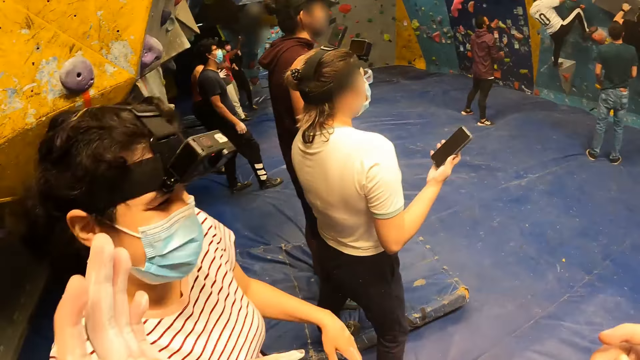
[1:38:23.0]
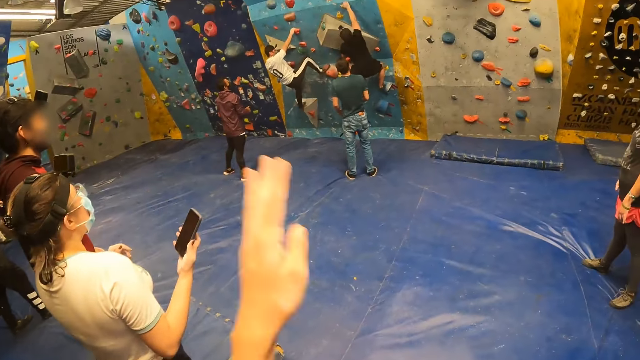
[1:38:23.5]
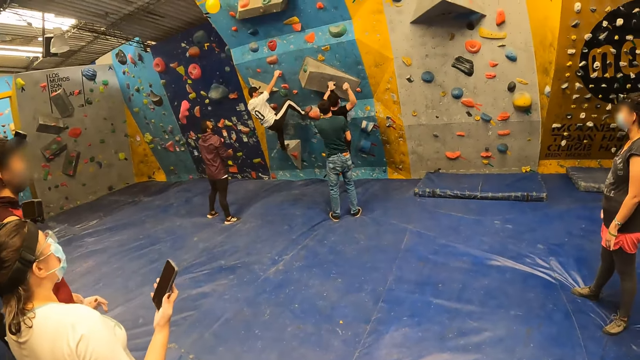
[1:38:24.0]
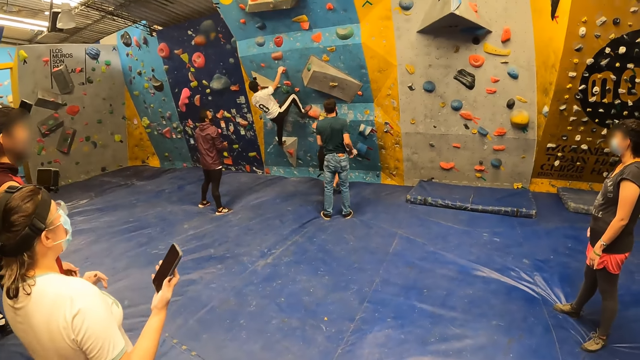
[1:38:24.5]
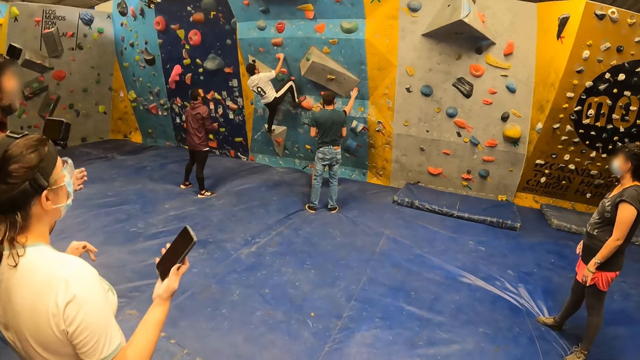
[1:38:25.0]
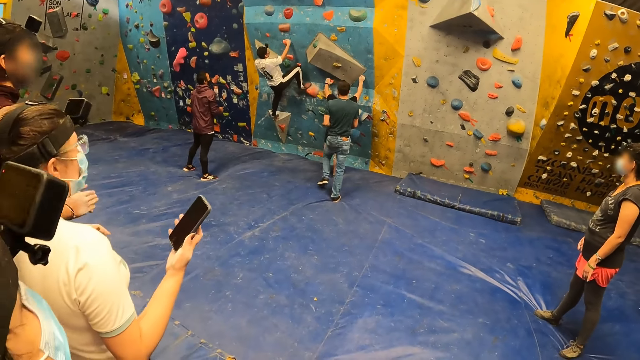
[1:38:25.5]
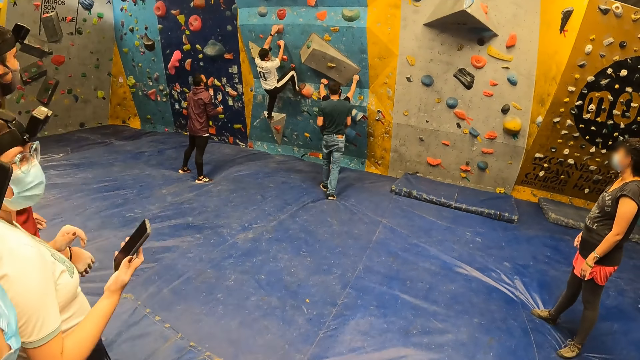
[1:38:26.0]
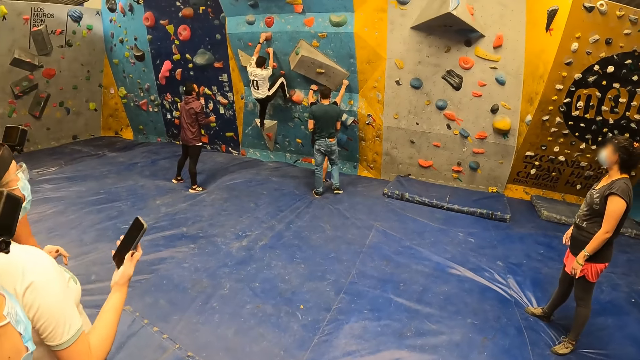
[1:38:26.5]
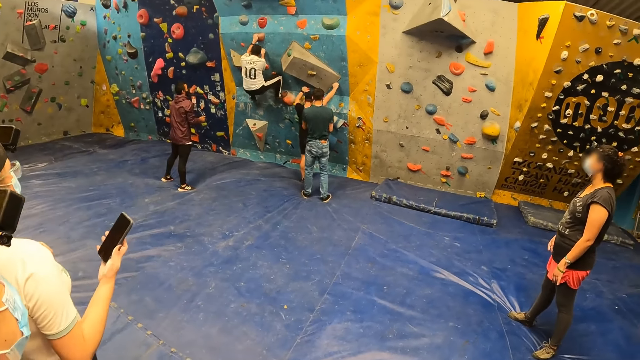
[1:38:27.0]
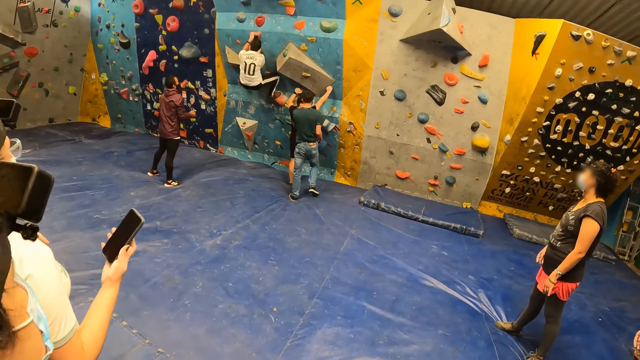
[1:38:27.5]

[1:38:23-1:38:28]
The camera wearer makes a gesture with her left hand.

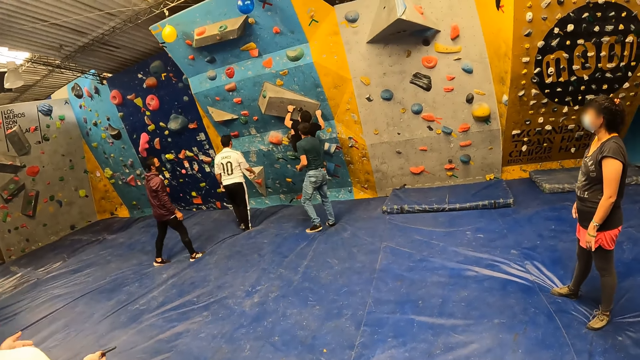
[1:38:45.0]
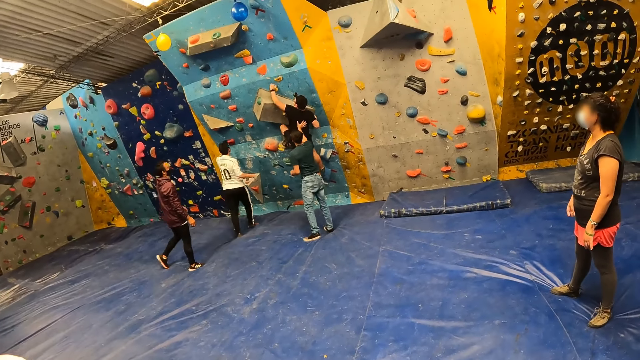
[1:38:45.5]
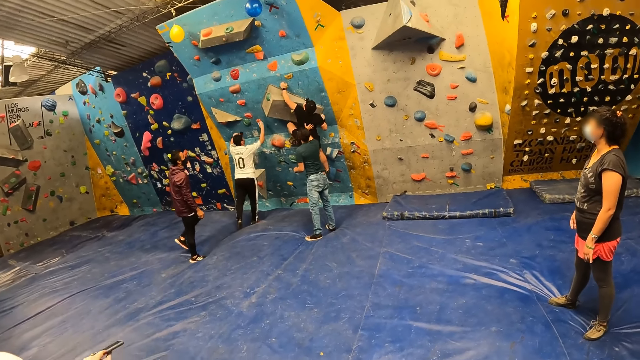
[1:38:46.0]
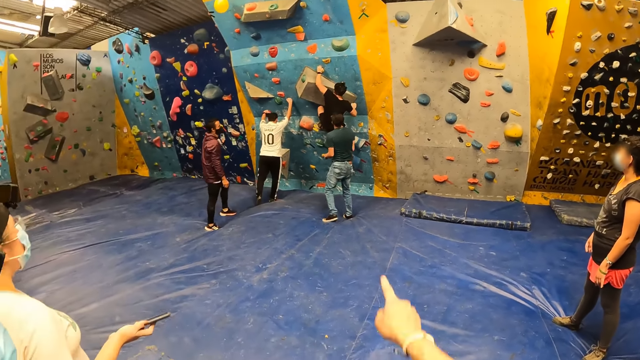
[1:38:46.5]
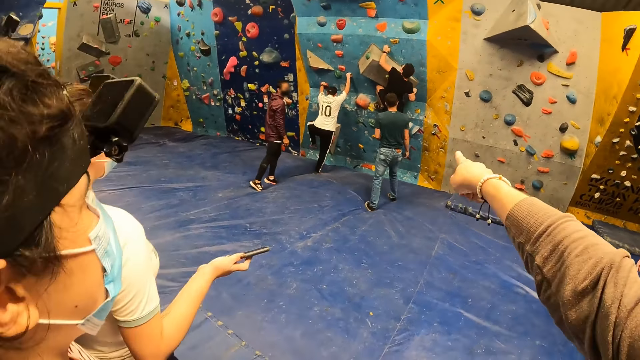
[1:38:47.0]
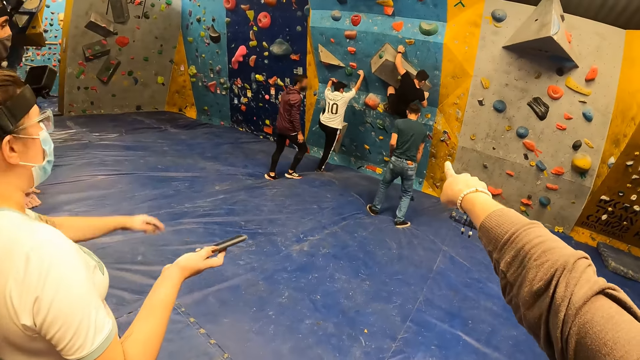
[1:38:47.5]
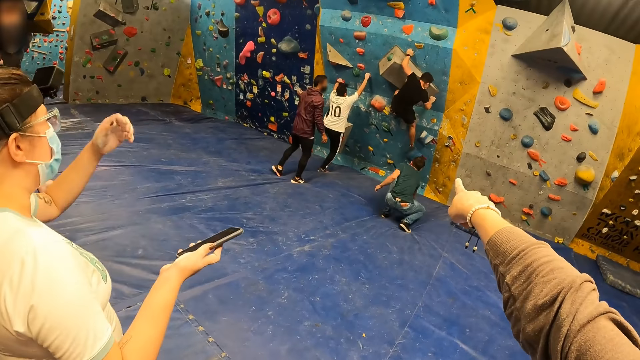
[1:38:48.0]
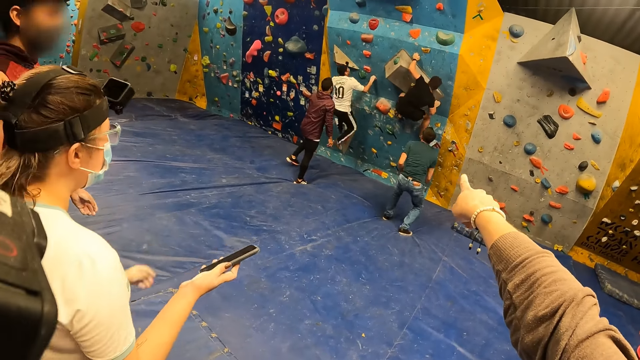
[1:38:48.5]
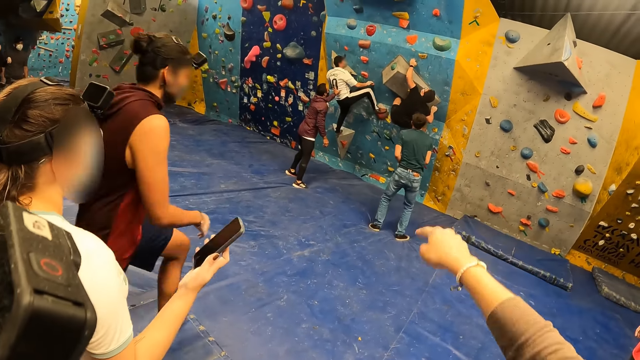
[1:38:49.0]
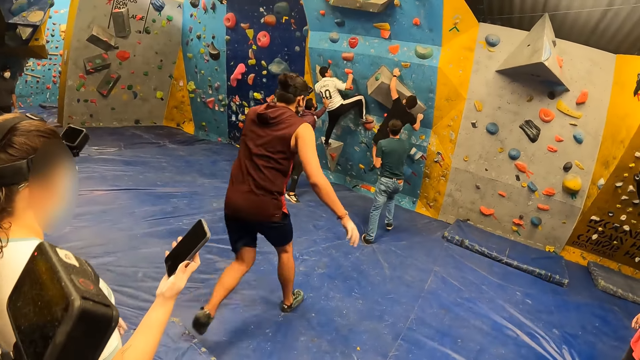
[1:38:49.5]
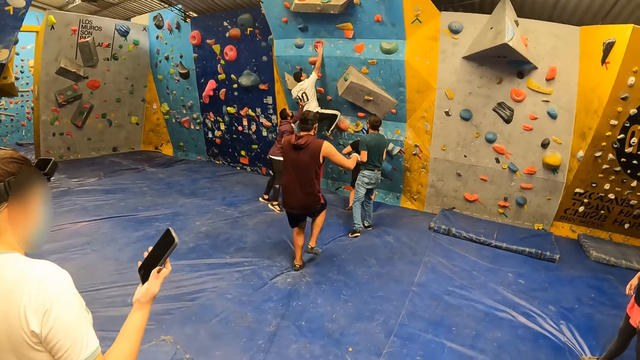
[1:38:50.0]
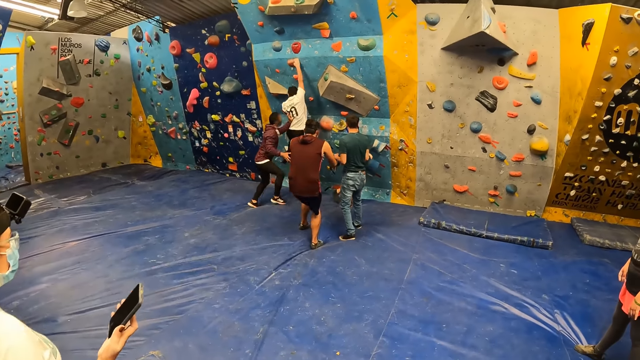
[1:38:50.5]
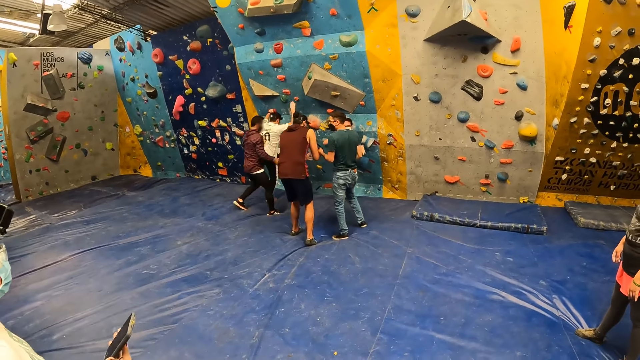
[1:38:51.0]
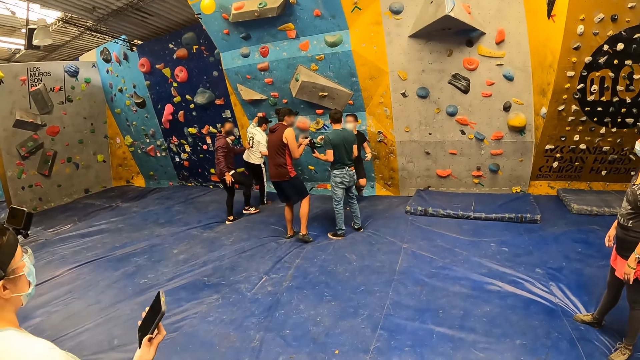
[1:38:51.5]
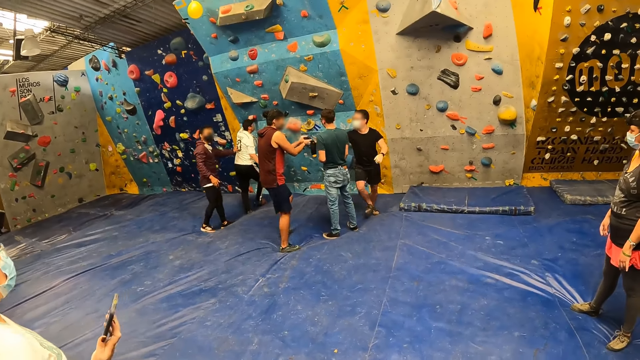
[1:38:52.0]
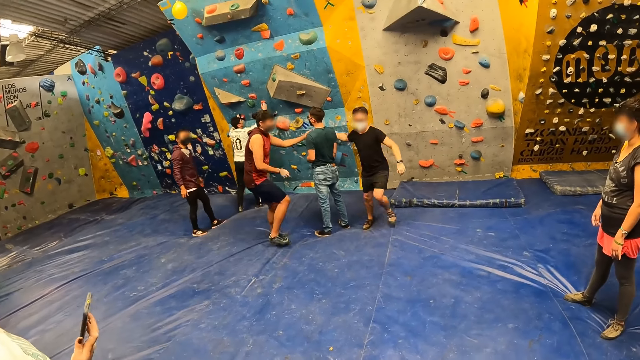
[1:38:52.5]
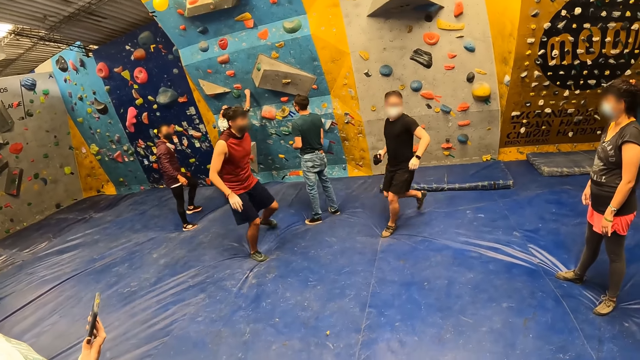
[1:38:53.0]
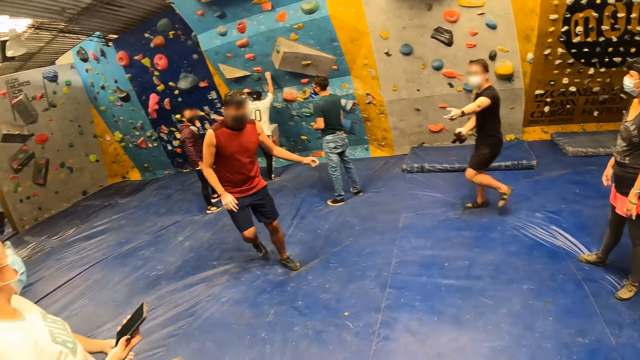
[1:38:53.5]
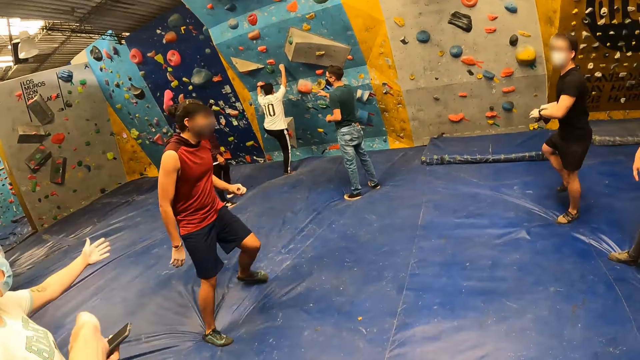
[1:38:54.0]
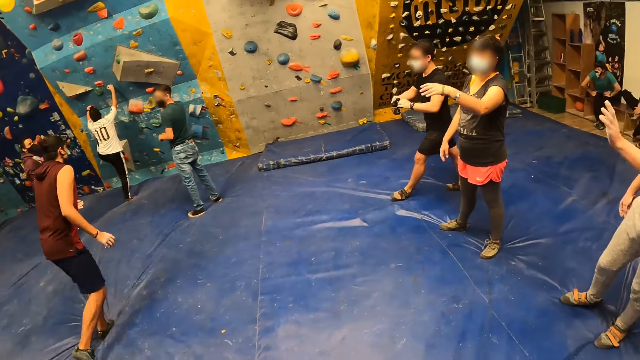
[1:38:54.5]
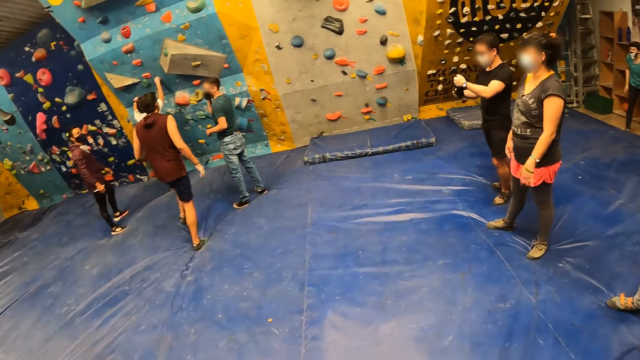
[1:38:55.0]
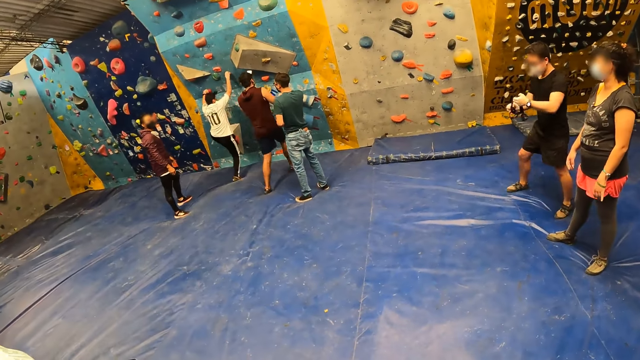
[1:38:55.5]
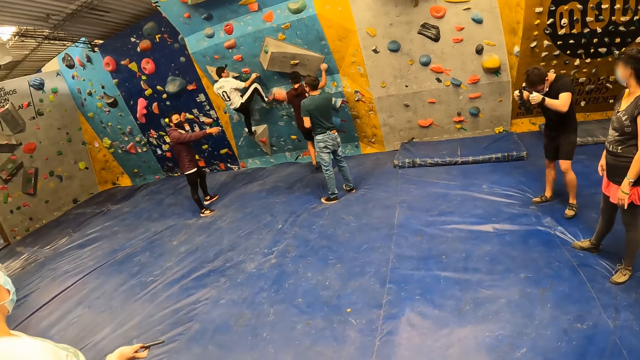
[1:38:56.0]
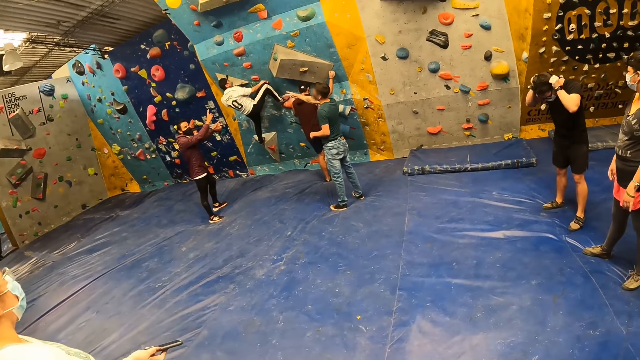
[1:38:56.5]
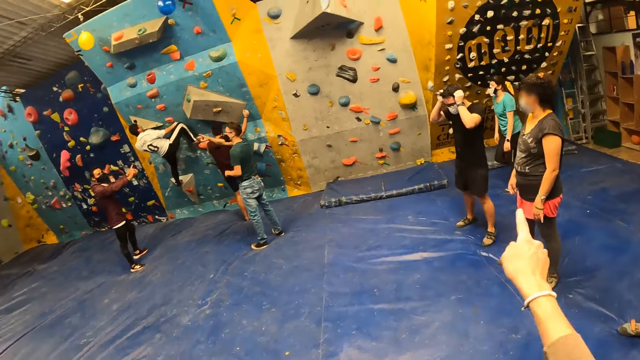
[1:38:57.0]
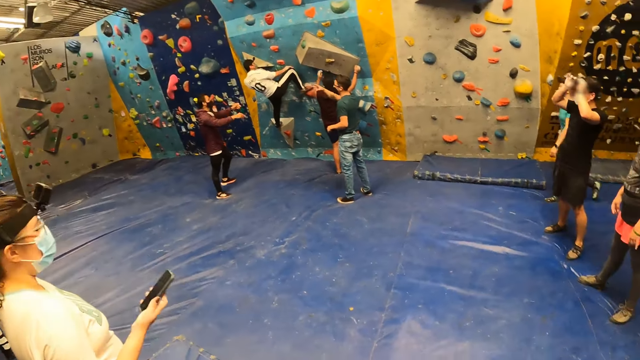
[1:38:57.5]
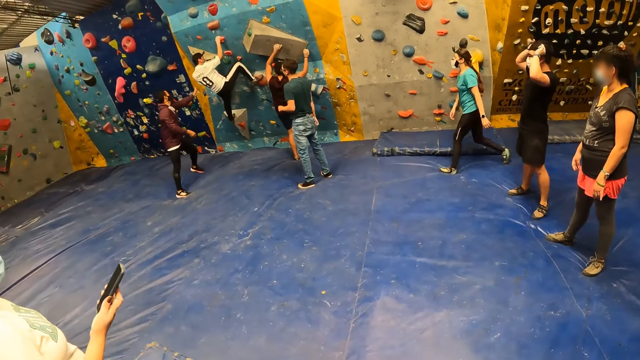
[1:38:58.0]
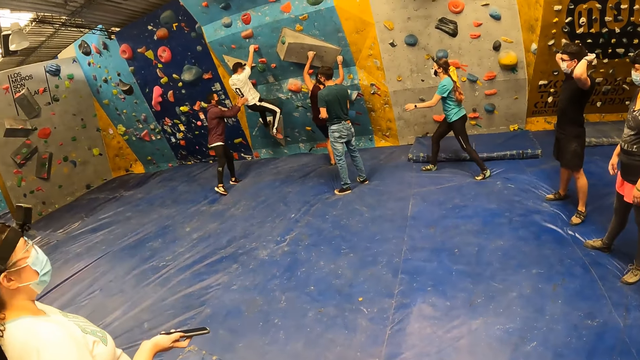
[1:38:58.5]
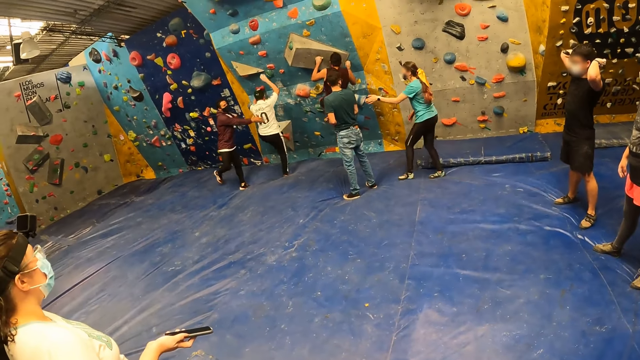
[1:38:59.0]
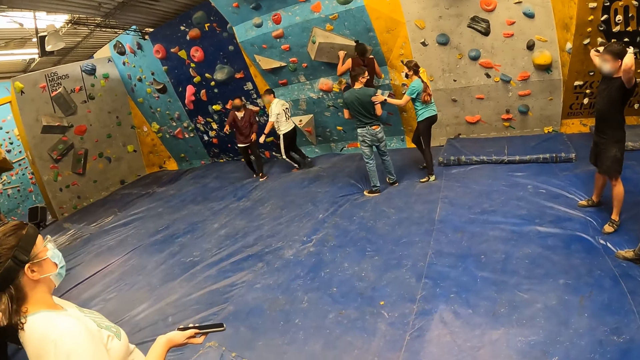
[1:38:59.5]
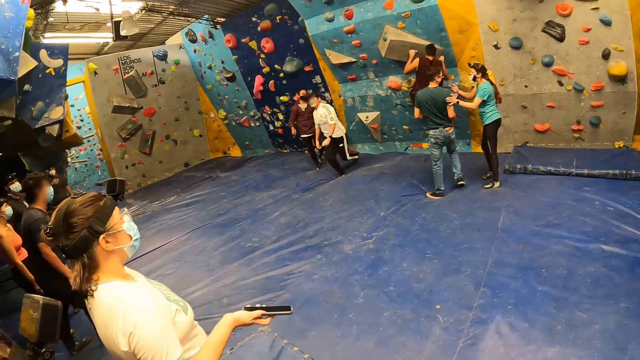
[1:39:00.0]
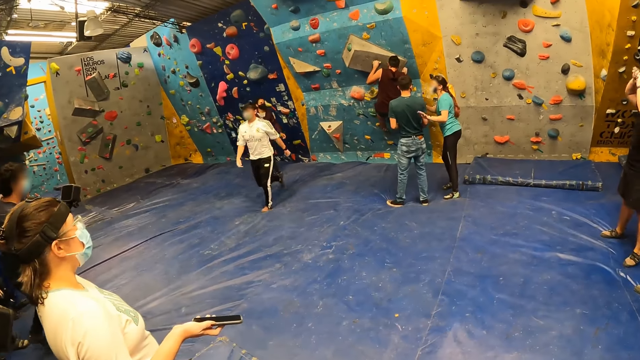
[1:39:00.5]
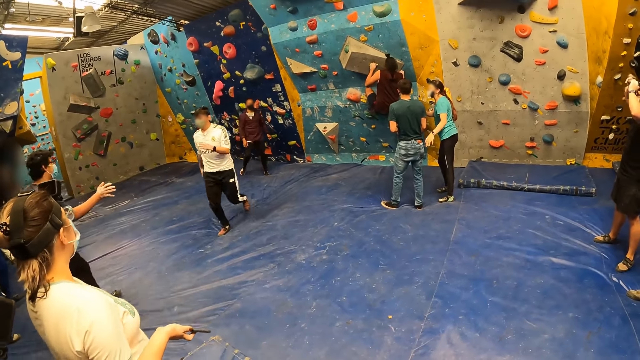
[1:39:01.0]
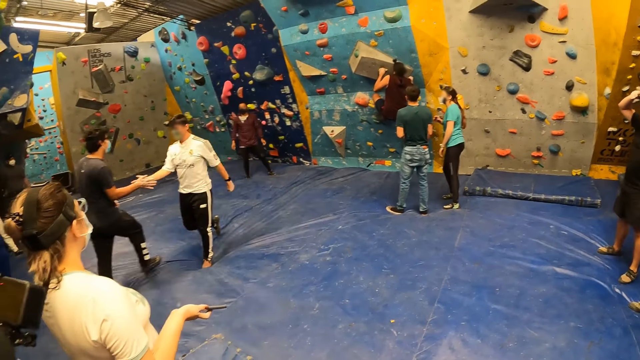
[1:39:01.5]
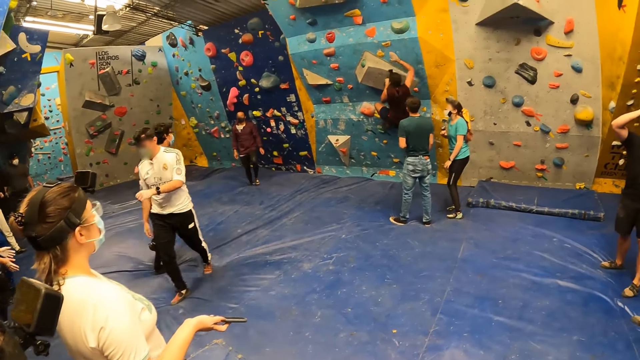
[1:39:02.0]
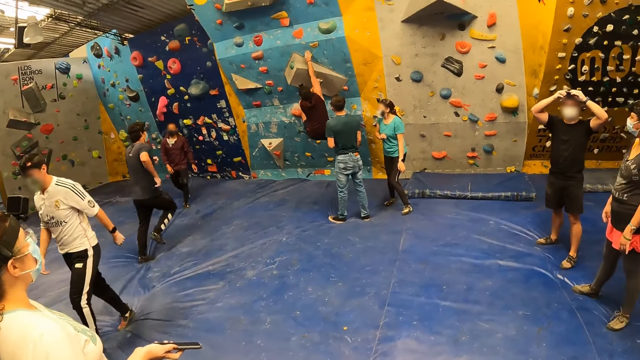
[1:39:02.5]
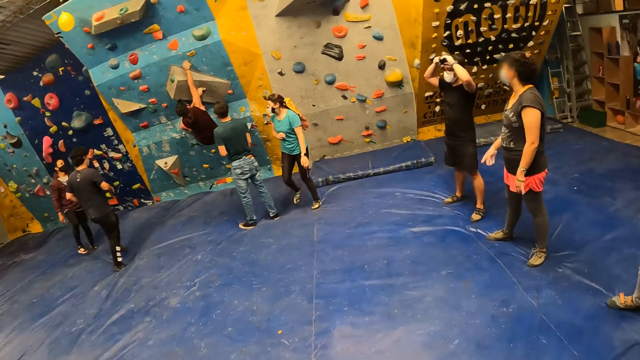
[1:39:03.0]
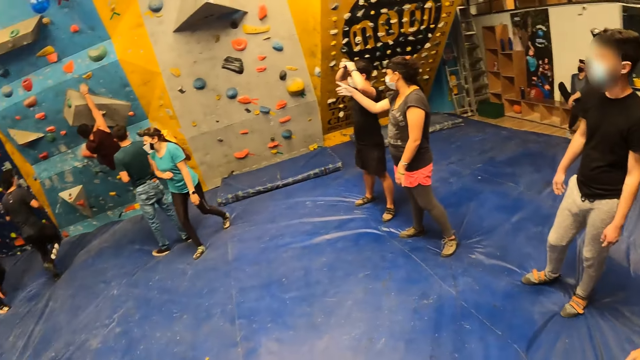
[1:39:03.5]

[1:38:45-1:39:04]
The camera wearer points at a camera on the floor with her right hand. A man picks up the camera from the floor with his right hand. Another man takes the camera from the first man with his hands. A third man takes the camera from the second man with his right hand. The third man places the camera on his head with his hands. The camera wearer makes a gesture with her right hand.
